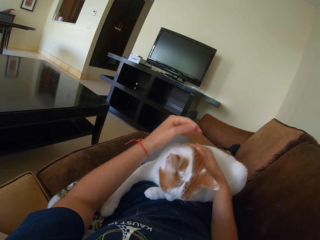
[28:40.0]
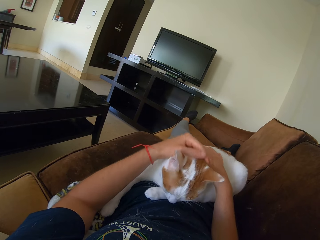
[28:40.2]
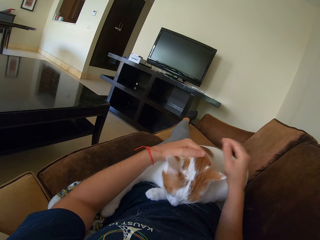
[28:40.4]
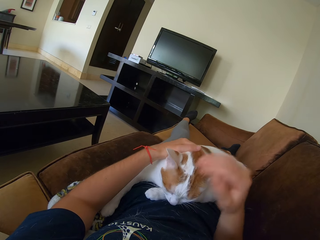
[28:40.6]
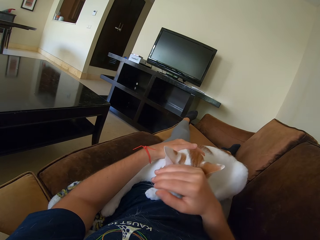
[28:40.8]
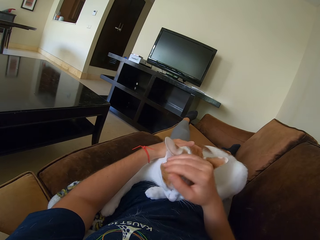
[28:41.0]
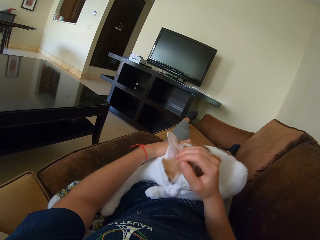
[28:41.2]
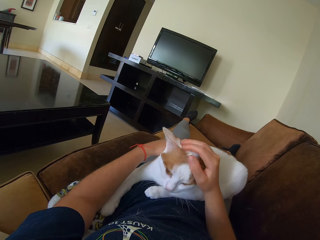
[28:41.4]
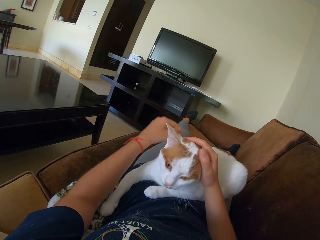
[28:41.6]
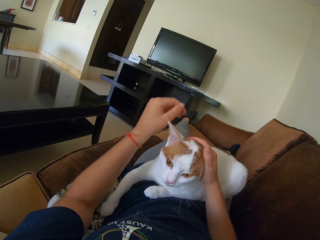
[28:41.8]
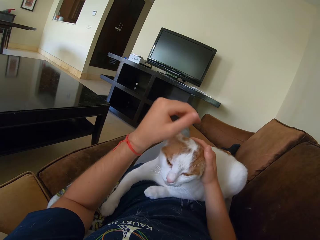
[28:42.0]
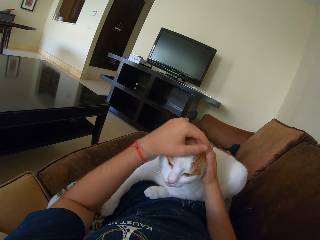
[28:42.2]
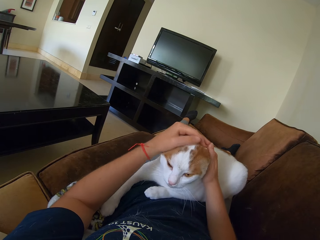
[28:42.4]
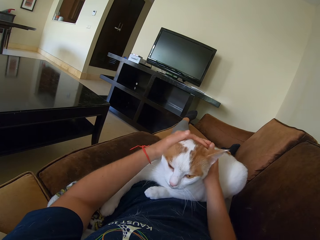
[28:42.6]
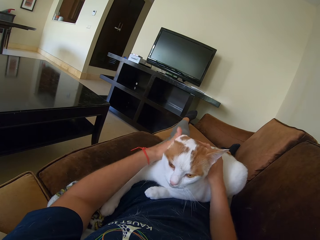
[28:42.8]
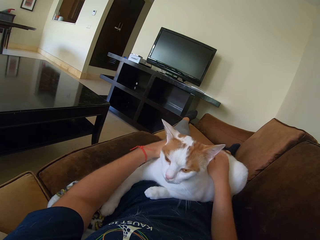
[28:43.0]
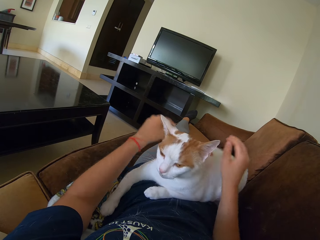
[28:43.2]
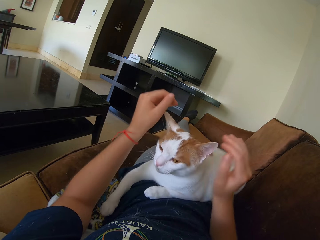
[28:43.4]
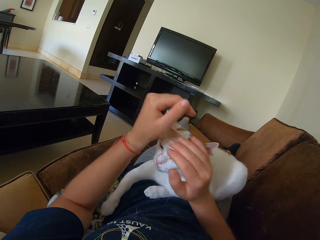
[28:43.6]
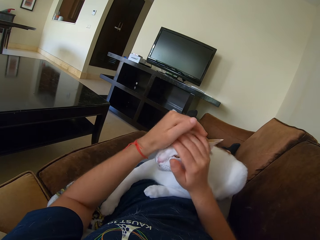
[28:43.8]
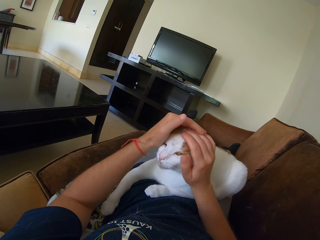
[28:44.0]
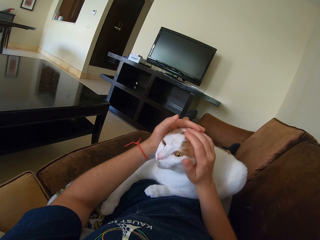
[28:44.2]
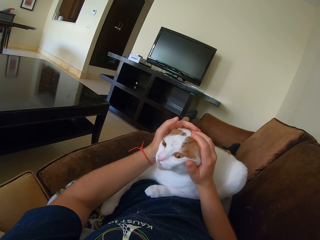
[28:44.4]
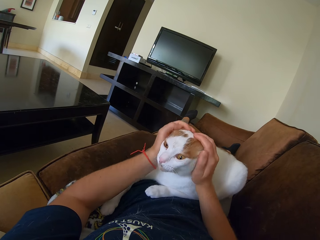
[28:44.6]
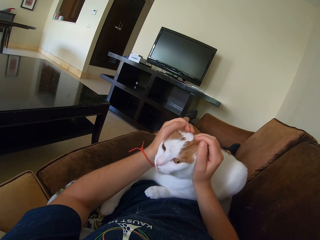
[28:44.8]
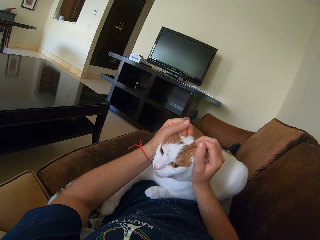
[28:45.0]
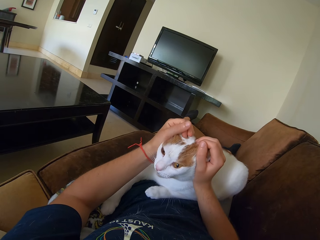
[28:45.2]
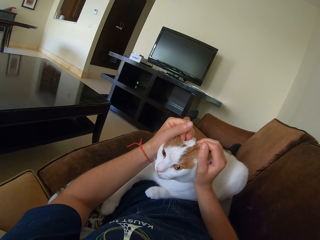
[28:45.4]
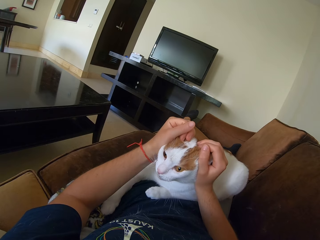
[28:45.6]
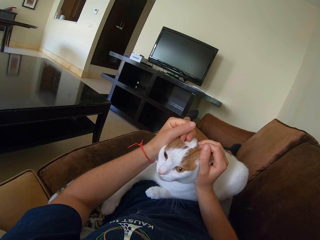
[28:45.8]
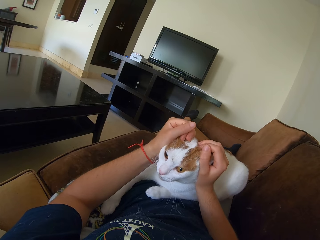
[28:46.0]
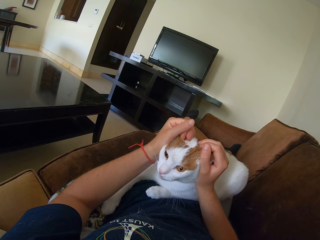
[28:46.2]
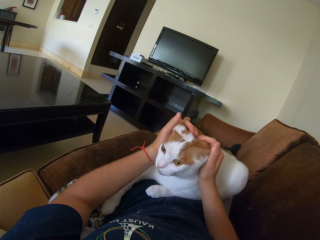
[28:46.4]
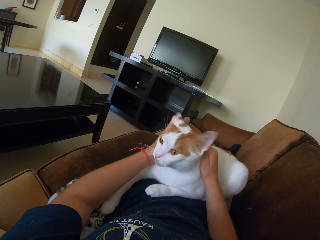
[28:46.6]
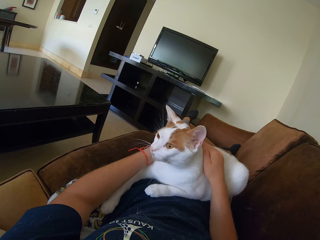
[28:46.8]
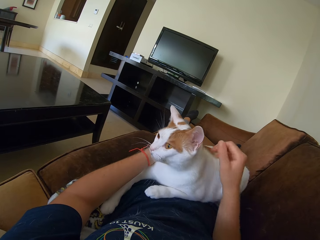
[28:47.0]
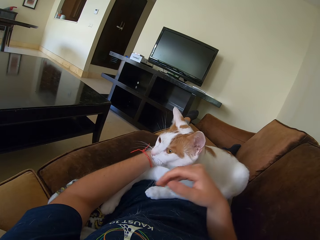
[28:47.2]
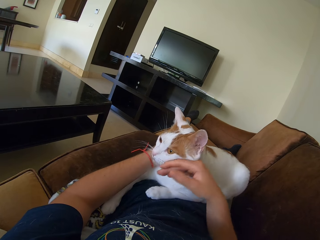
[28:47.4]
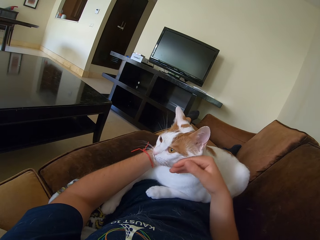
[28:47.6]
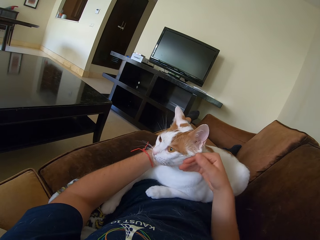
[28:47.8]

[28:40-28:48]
The camera wearer touches a cat repeatedly.

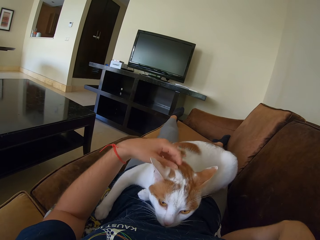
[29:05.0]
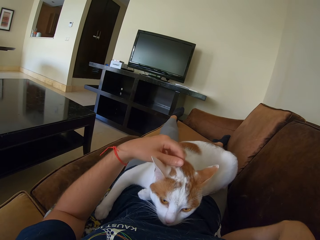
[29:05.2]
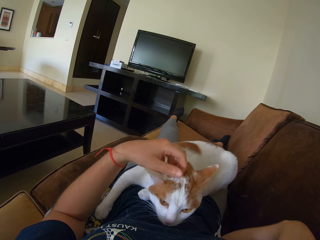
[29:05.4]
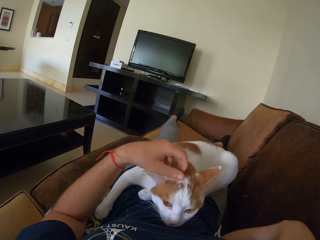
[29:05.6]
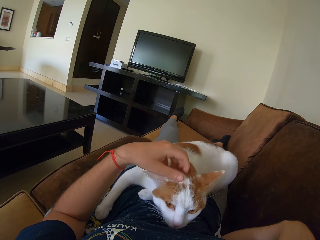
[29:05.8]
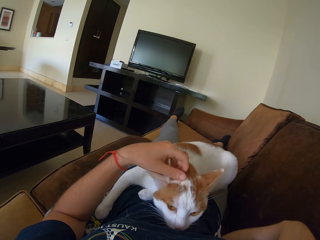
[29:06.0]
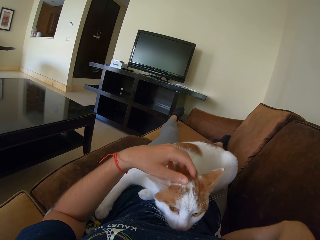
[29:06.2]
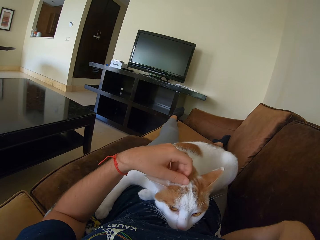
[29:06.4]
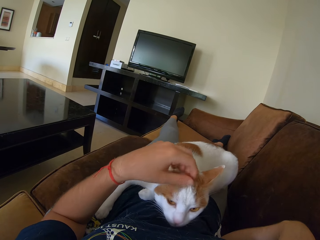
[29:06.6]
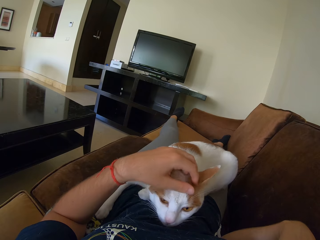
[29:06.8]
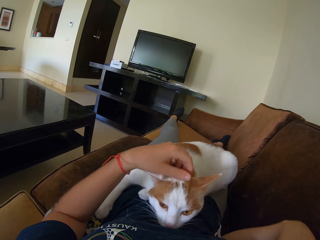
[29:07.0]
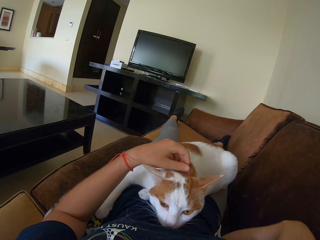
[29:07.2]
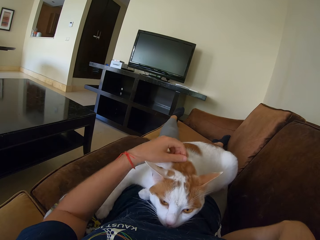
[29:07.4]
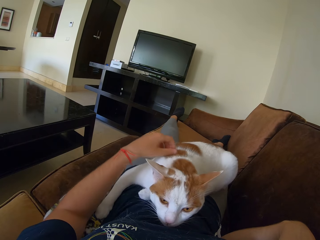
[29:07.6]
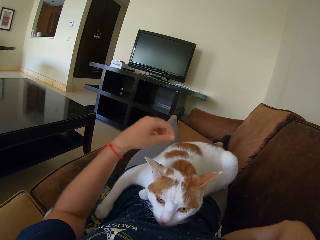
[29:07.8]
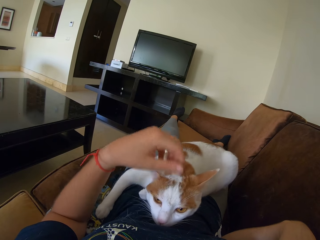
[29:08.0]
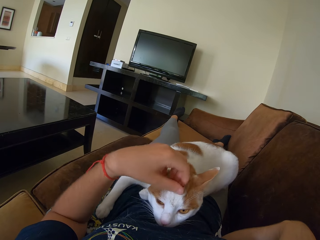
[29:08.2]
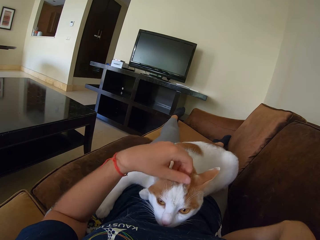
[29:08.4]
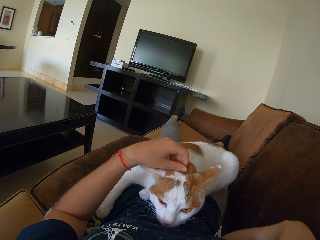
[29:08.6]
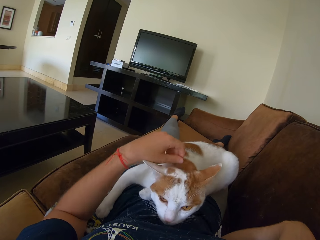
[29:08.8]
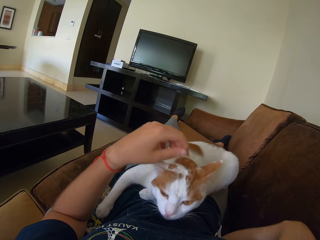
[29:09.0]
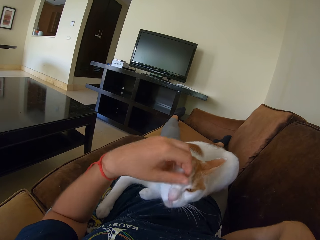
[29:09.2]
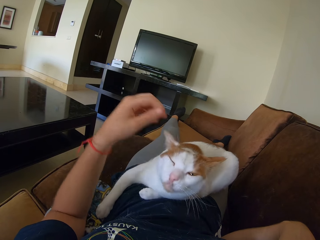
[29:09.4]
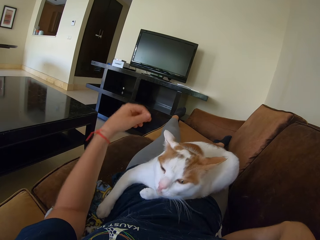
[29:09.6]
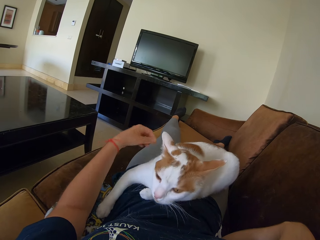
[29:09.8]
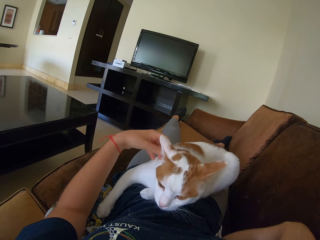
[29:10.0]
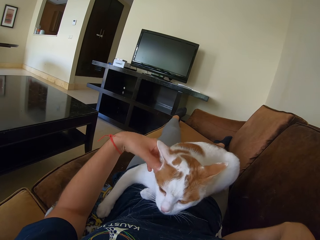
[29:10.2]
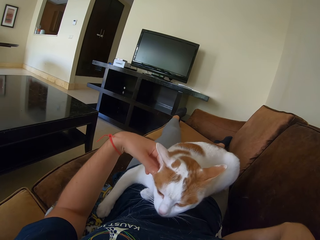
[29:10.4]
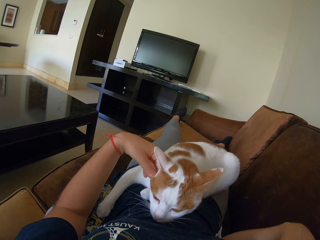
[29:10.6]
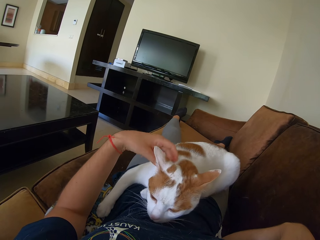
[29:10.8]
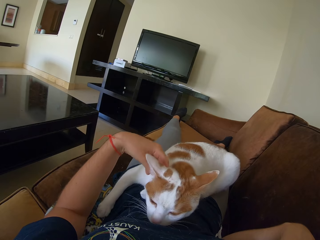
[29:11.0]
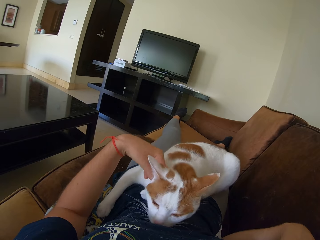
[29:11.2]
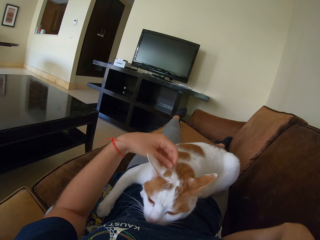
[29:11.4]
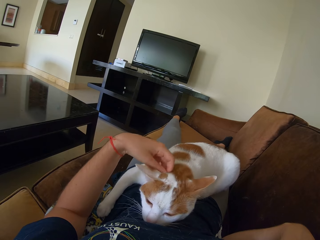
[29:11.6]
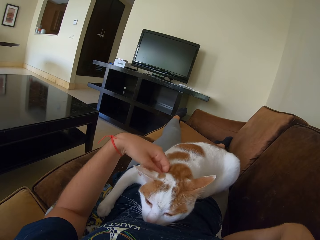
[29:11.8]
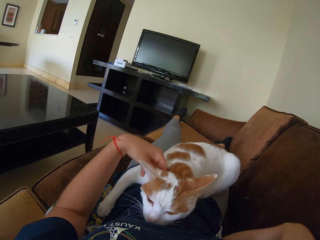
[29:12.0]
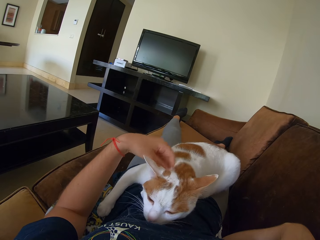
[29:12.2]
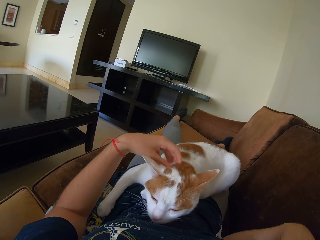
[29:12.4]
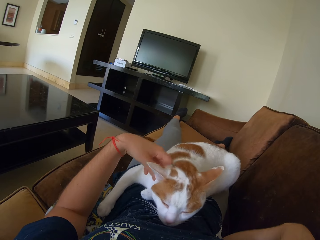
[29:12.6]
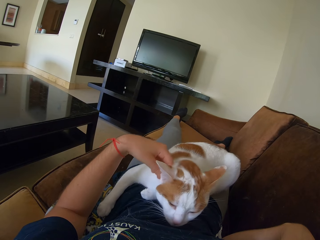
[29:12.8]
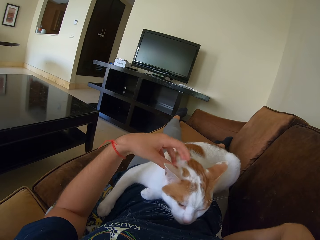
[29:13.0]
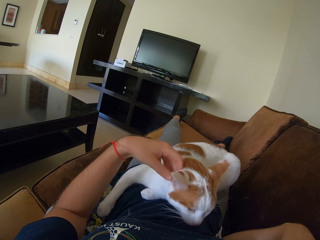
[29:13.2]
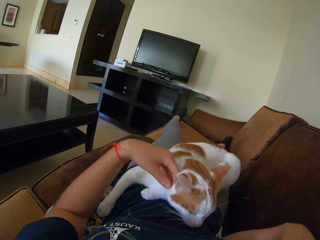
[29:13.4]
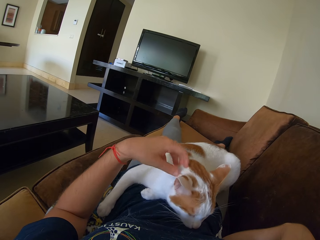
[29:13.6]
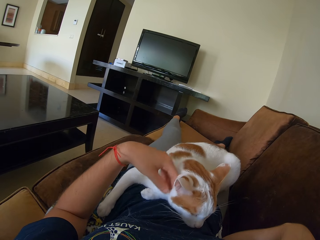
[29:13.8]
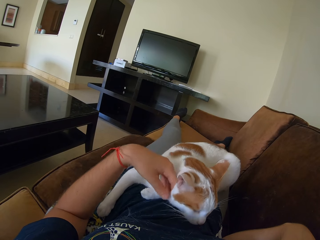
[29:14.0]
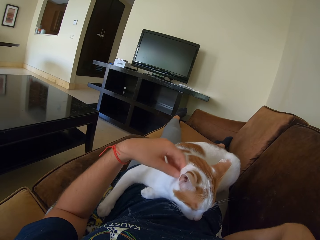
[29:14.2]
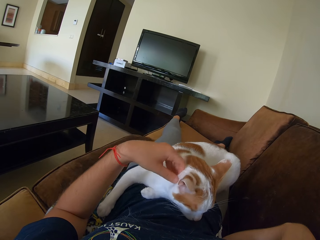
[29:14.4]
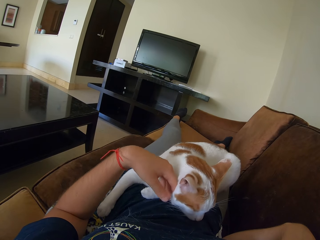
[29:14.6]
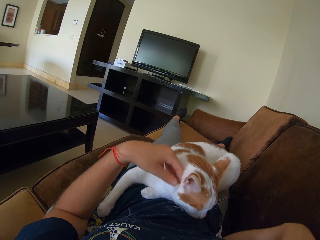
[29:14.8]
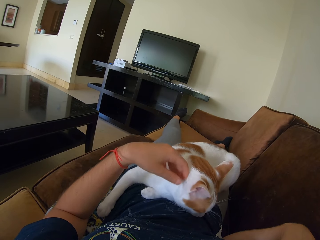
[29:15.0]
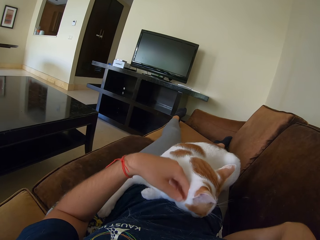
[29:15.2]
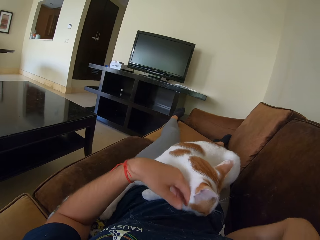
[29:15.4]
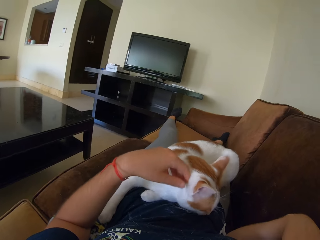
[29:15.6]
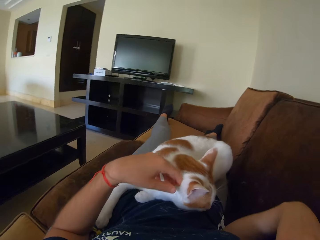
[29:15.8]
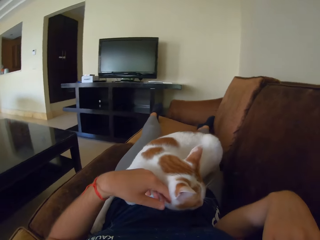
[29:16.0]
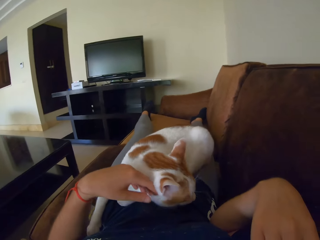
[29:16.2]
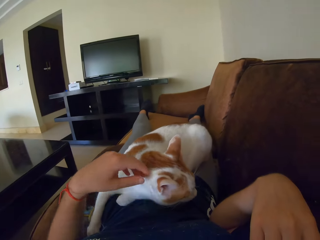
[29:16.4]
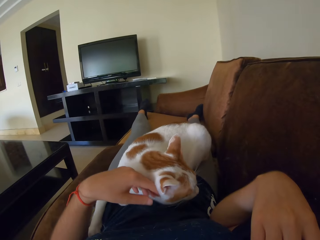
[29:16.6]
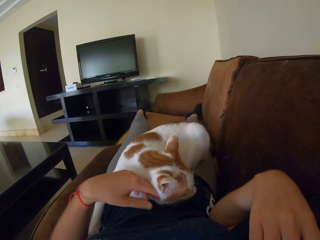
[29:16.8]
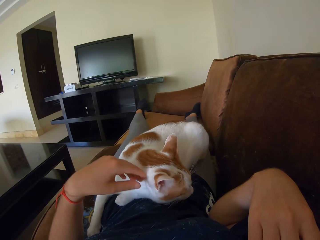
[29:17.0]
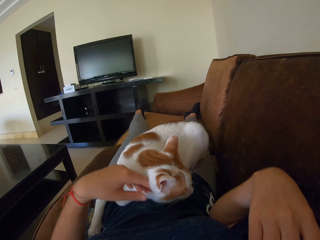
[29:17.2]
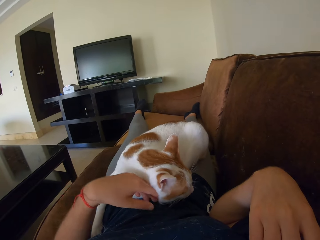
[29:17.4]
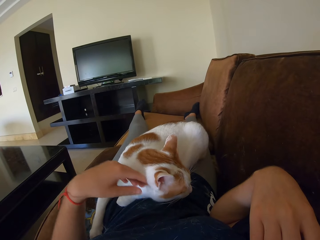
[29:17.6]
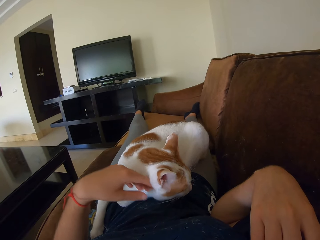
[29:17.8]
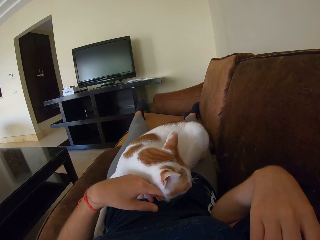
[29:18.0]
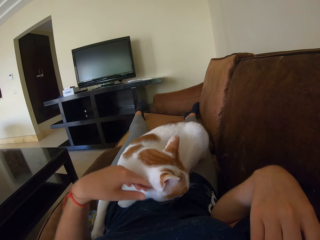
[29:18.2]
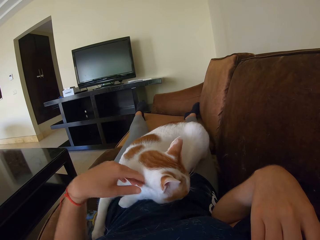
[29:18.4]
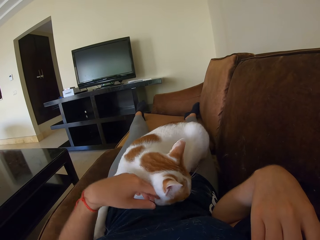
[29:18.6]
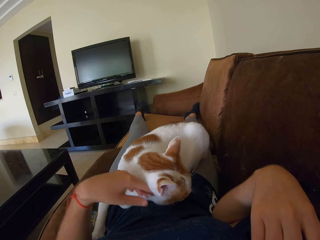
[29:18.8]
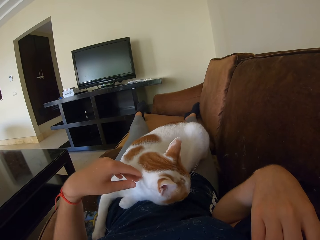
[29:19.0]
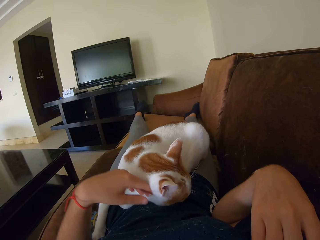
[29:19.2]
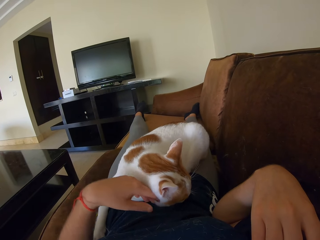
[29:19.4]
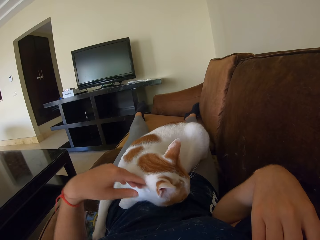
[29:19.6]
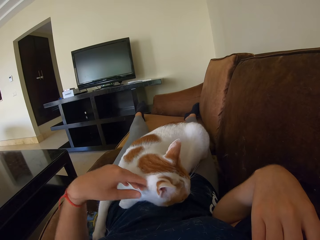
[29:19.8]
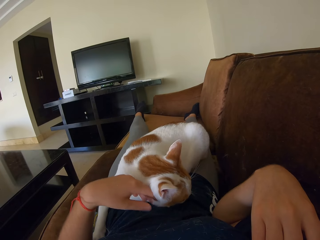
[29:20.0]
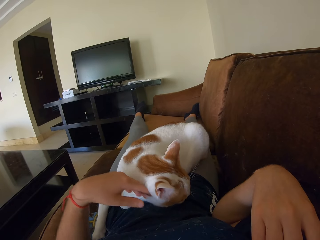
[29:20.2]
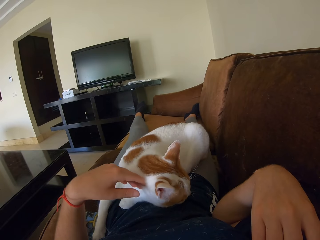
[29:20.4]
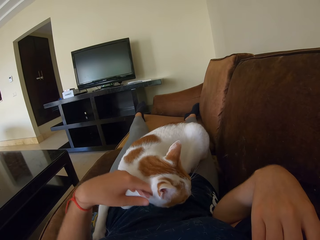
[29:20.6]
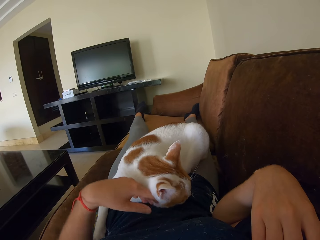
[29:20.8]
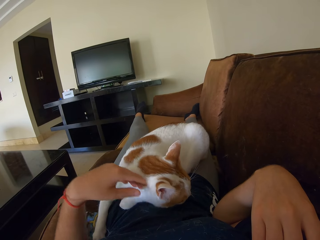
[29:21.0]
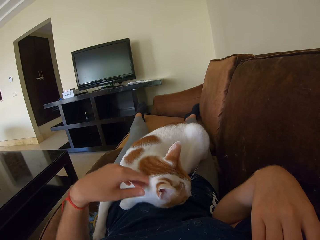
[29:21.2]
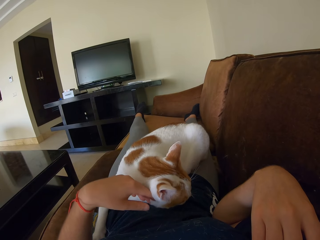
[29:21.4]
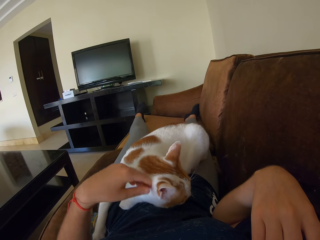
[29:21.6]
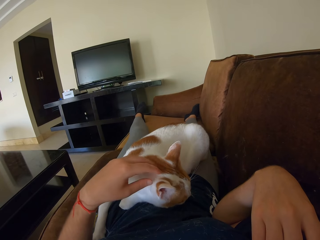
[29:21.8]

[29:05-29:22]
The camera wearer scratches a cat. They touch the cat. They scratch the cat. They scratch the cat again.
